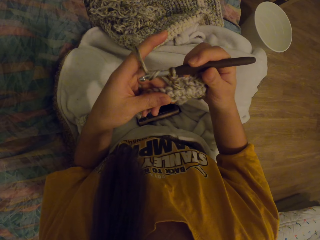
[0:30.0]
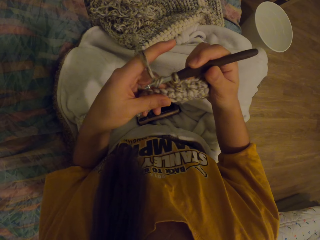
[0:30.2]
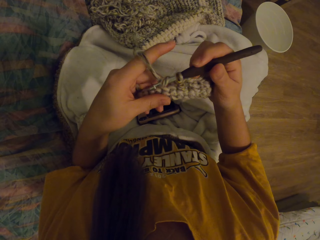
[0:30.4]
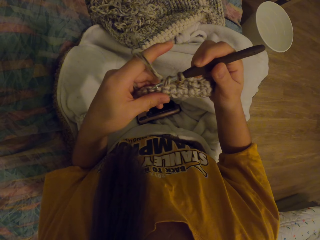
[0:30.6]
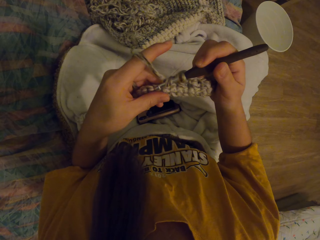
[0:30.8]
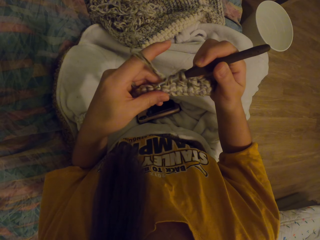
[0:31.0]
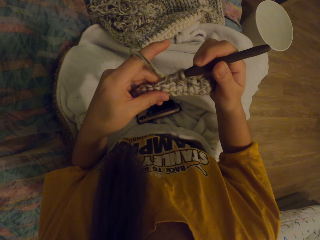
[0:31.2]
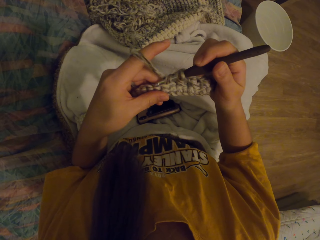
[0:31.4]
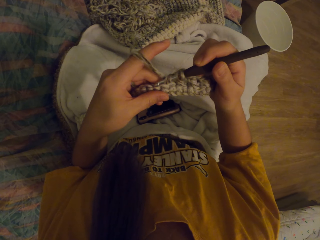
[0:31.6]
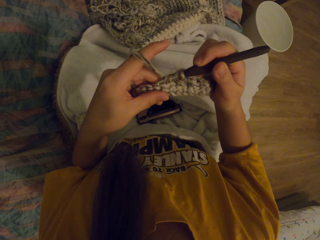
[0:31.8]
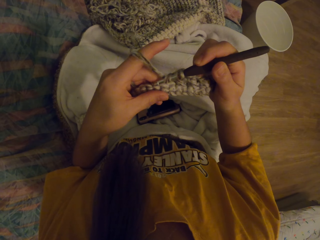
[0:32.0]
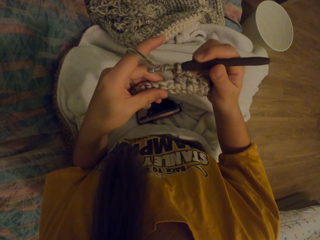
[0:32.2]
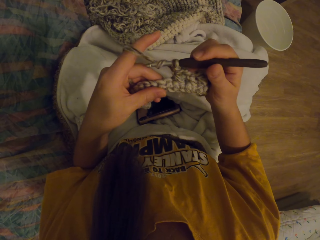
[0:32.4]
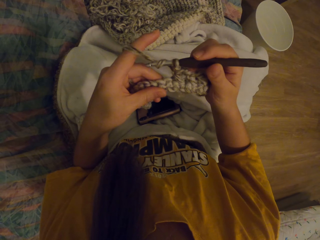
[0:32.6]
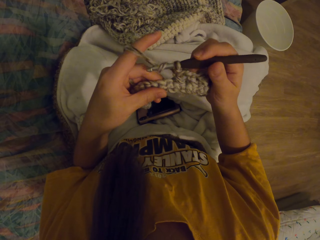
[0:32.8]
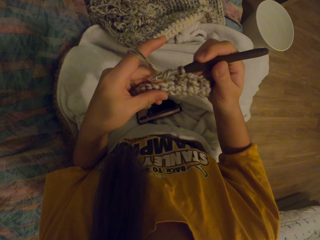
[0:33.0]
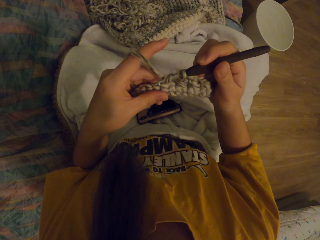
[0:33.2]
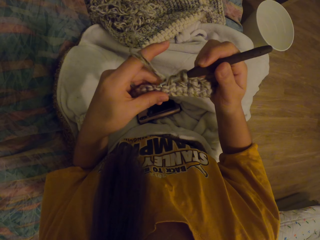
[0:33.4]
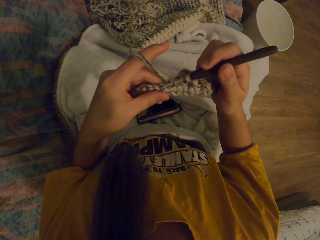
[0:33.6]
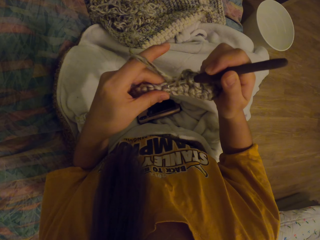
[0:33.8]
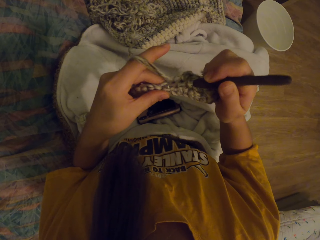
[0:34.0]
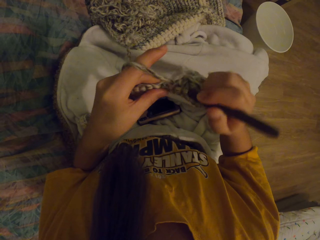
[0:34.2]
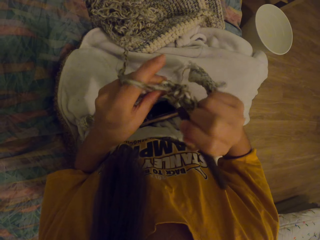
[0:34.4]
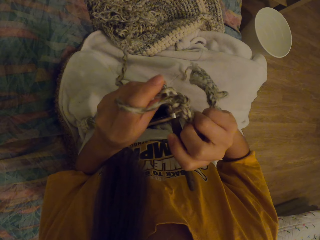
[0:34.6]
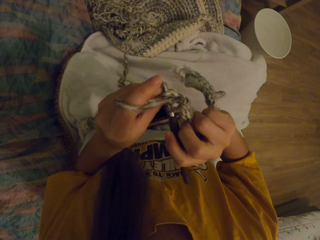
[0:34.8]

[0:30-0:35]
The camera wearer knits the fabric with the crochet.

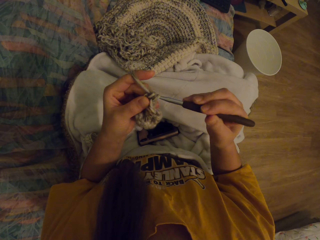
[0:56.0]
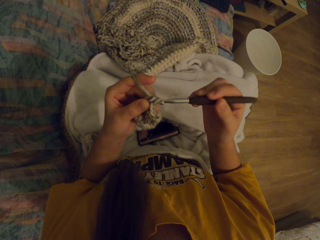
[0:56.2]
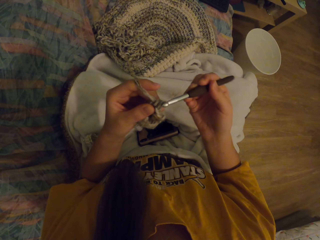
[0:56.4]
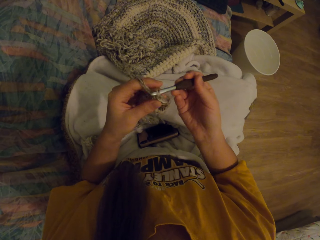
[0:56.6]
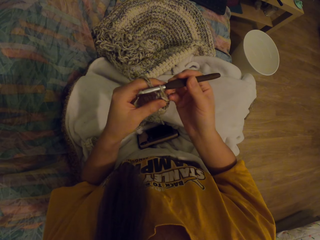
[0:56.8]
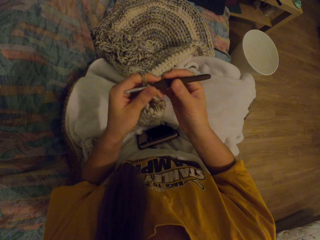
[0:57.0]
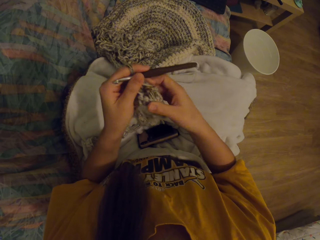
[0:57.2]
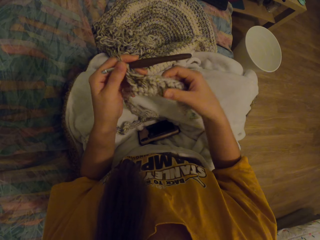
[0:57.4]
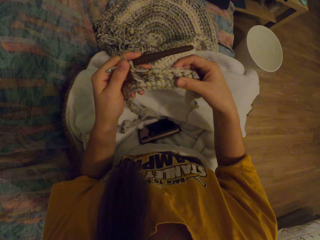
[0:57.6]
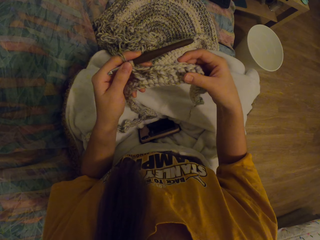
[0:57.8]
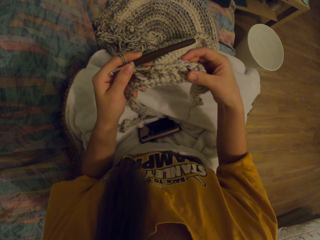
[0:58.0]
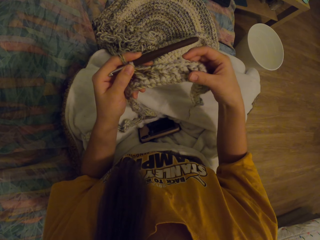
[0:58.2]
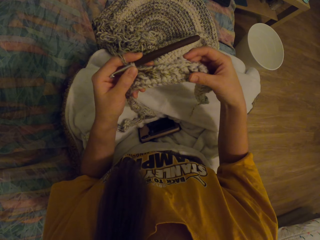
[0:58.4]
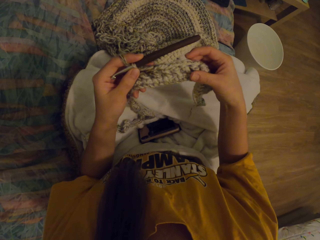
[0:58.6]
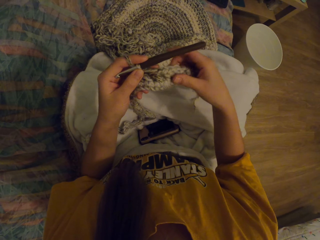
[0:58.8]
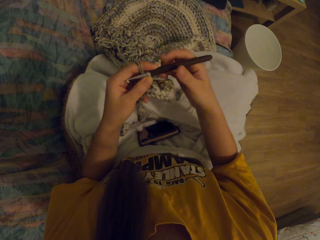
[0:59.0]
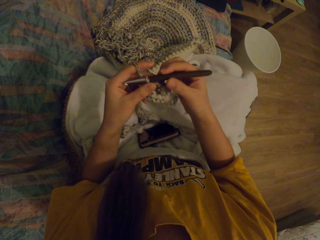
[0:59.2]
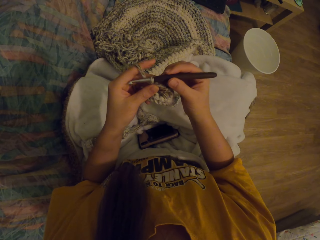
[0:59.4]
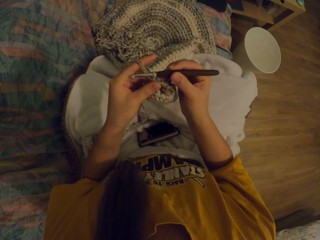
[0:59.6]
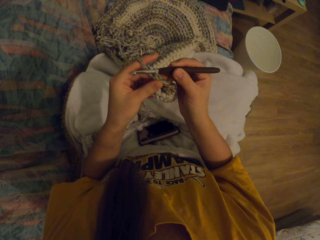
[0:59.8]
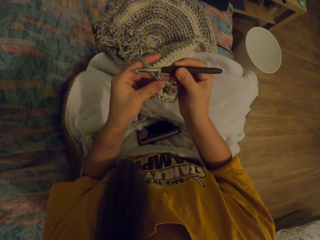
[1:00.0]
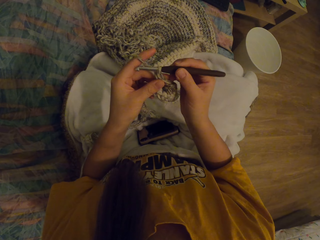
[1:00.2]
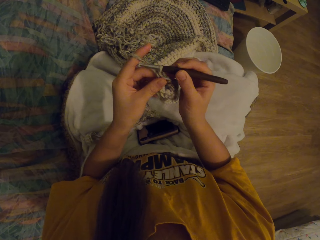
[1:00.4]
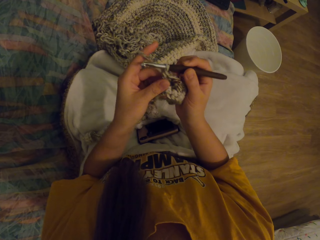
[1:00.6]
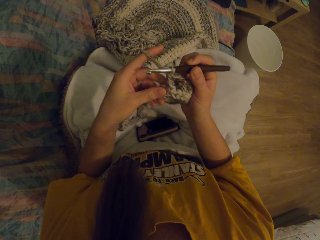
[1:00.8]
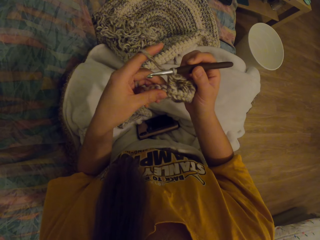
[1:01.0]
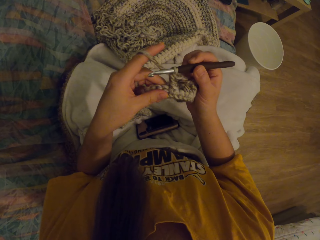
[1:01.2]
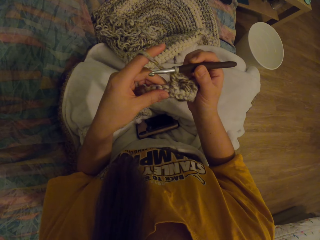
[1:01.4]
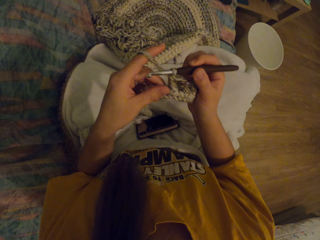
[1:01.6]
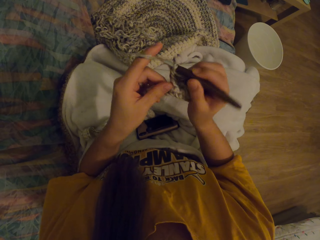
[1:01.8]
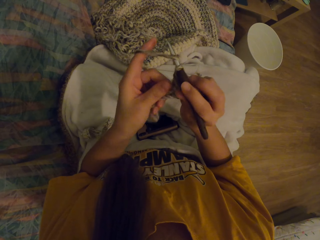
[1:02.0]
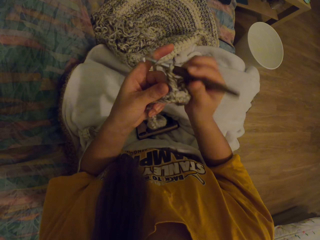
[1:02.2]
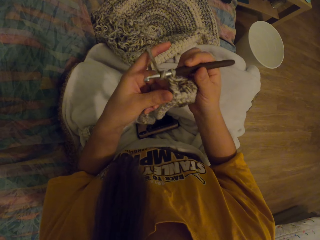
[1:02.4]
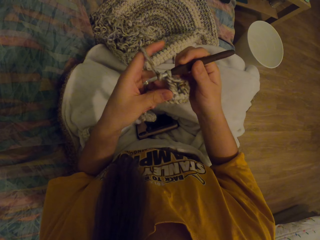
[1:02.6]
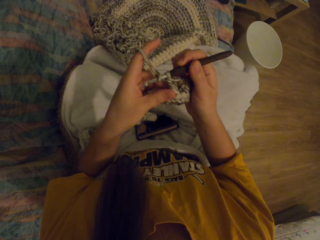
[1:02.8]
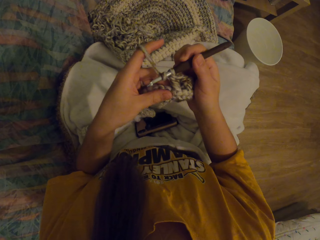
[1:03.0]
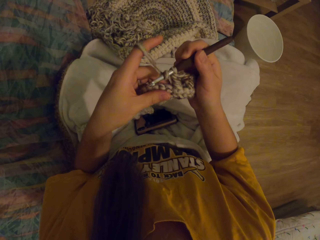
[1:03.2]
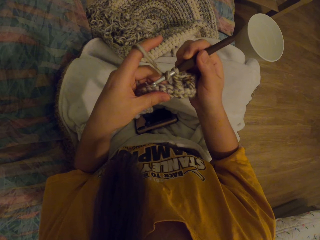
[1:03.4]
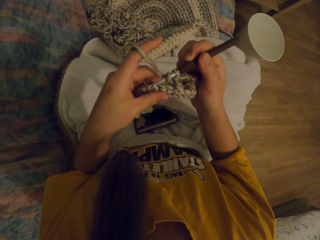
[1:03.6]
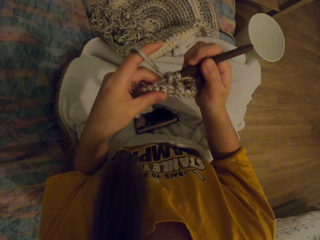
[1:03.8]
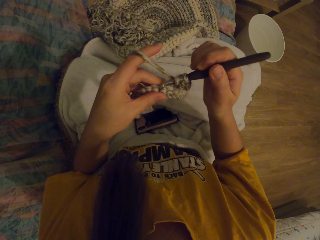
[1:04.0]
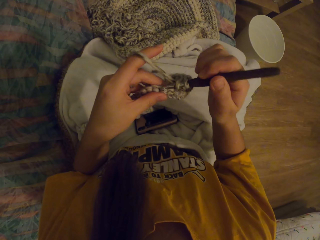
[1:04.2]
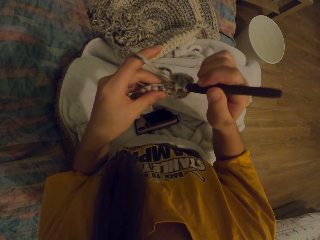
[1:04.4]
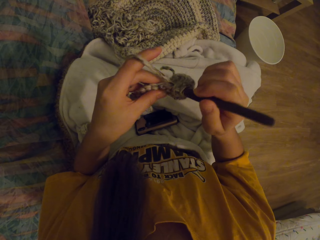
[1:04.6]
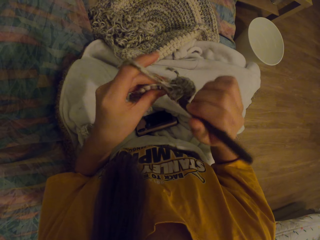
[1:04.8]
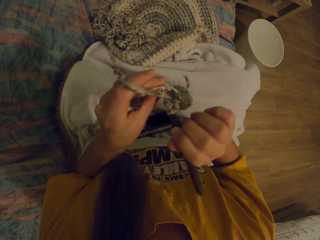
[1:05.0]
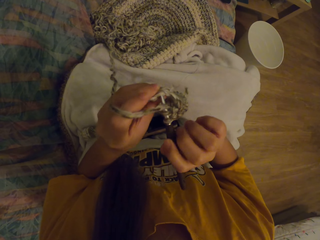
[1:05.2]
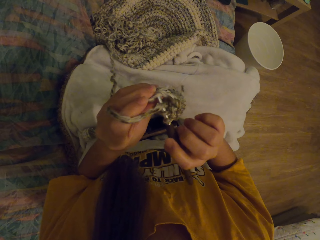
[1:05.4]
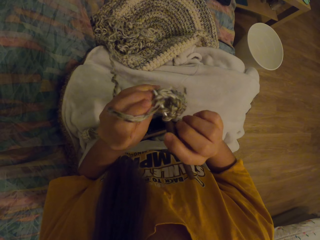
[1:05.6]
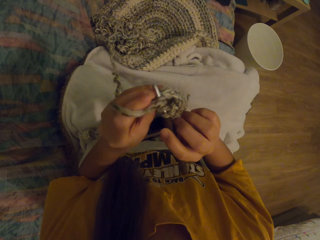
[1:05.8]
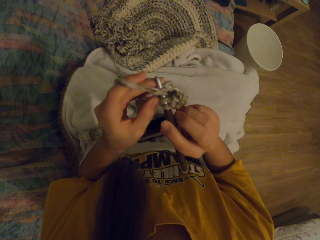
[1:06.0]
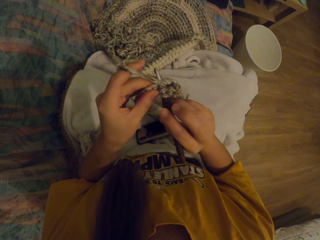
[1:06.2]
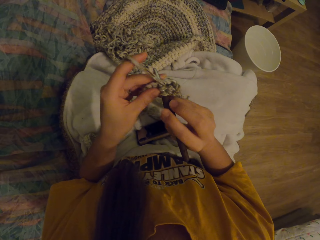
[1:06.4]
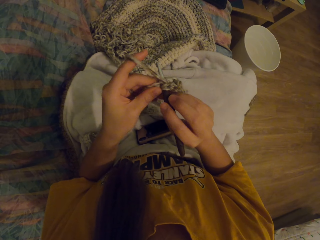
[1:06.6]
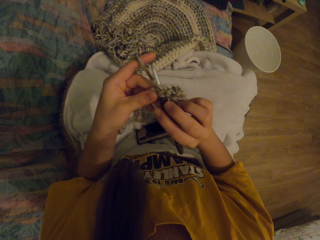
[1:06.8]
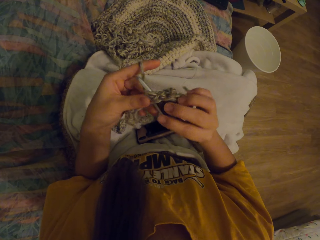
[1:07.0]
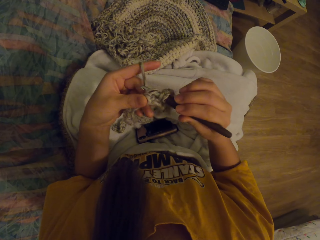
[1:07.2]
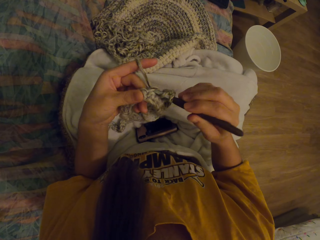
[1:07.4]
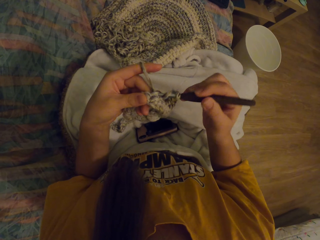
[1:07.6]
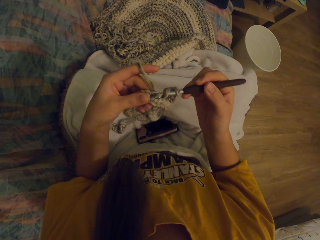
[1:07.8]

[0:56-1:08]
The camera wearer straightens the fabric. They check the knitted cloth. They knit the fabric with the crochet.

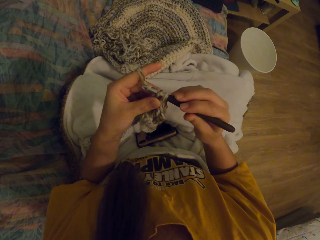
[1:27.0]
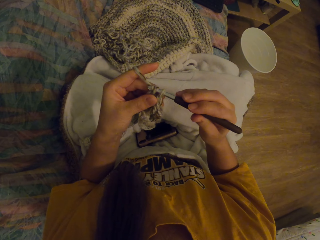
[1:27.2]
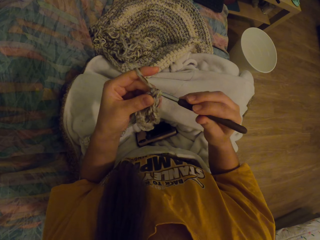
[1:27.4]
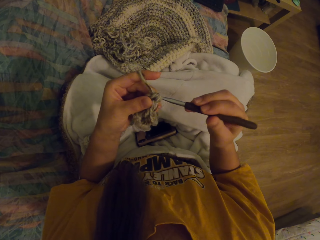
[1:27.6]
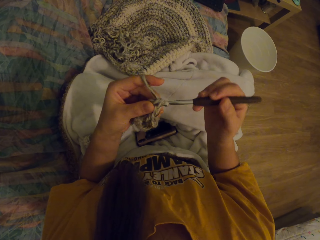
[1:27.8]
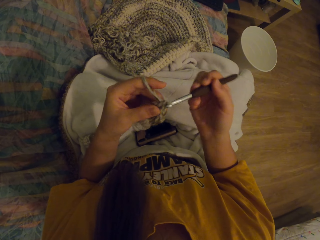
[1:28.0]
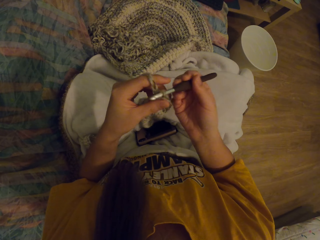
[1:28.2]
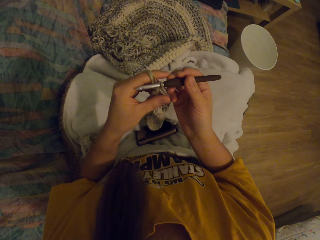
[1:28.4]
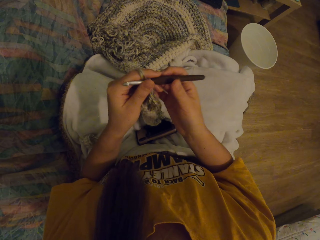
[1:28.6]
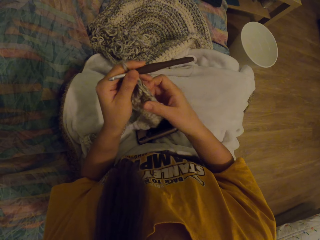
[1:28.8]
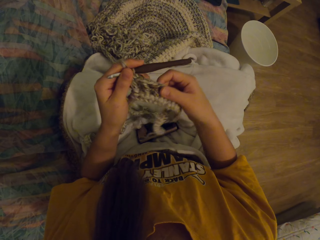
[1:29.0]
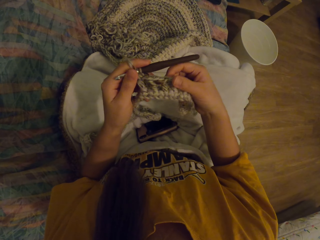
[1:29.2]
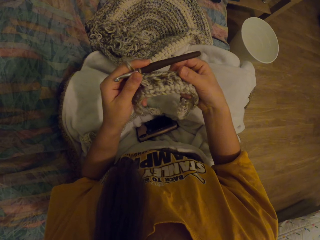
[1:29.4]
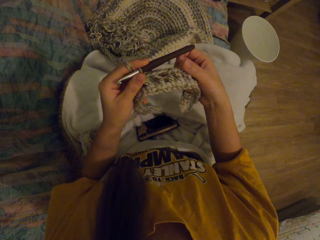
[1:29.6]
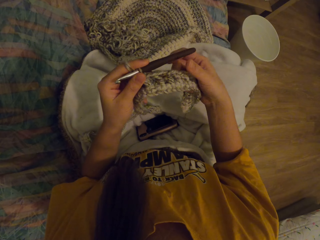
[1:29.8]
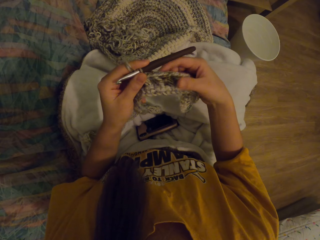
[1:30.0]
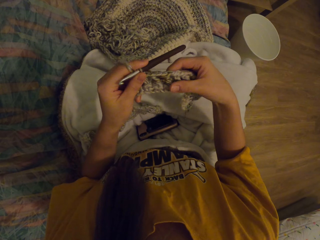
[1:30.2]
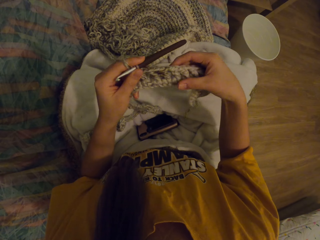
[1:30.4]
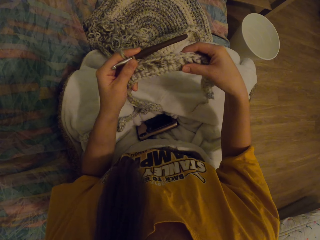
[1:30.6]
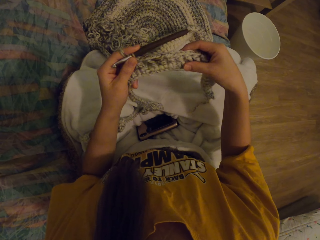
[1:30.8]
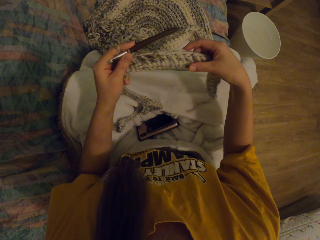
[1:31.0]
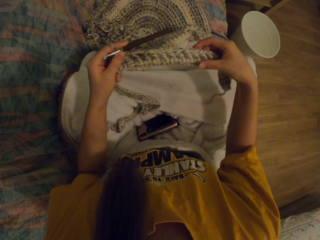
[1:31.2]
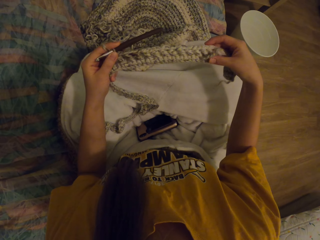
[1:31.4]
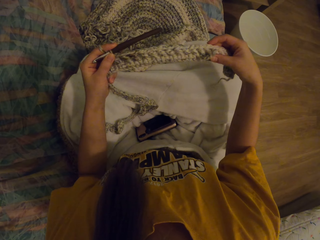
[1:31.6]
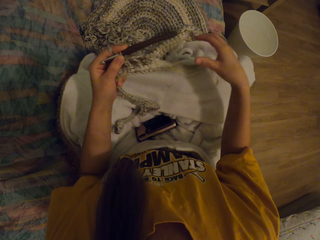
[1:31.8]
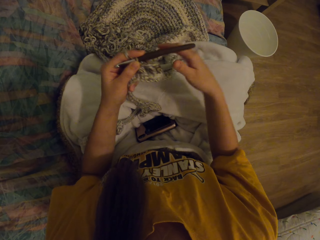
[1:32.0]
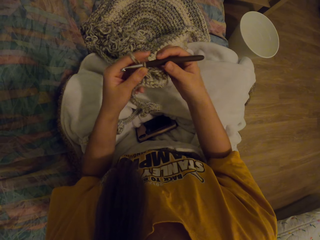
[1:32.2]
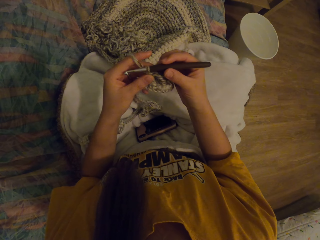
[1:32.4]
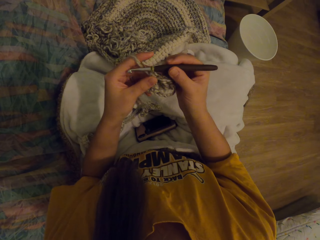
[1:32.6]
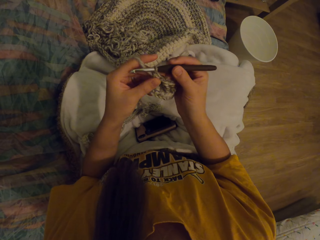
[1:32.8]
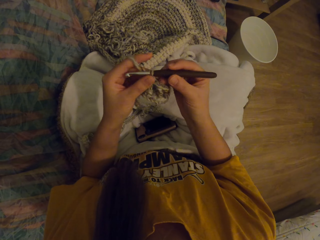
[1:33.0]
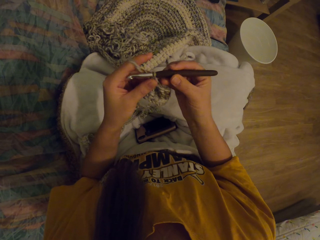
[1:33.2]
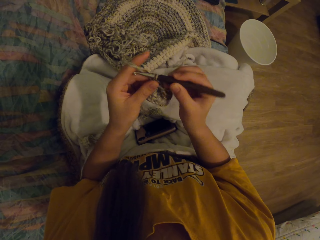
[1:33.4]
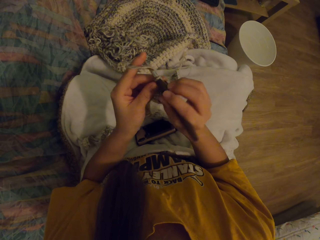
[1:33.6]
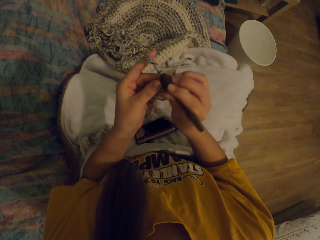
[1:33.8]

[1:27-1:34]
The camera wearer checks the knitted cloth. They straighten the fabric.
